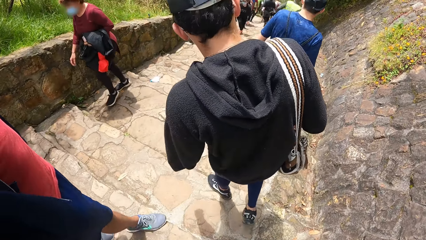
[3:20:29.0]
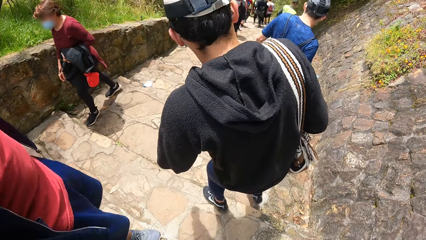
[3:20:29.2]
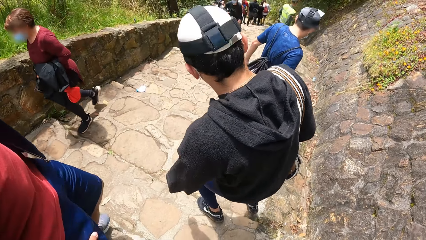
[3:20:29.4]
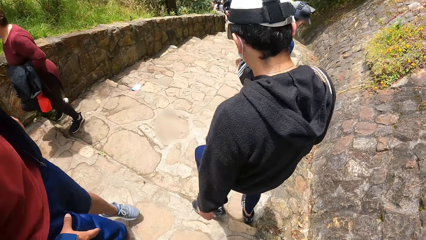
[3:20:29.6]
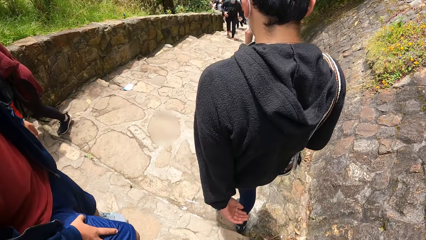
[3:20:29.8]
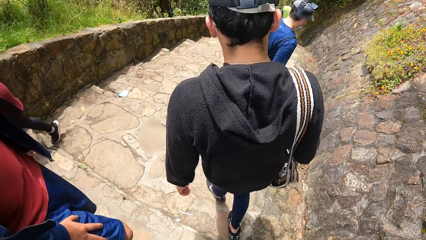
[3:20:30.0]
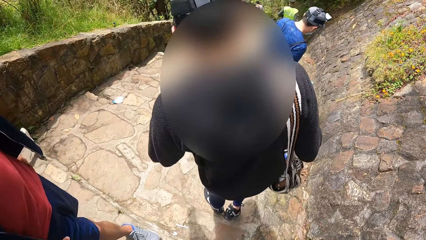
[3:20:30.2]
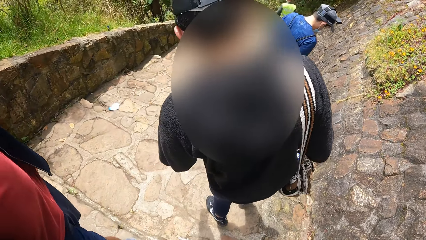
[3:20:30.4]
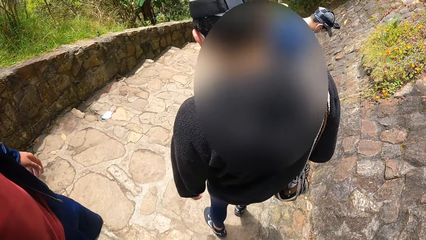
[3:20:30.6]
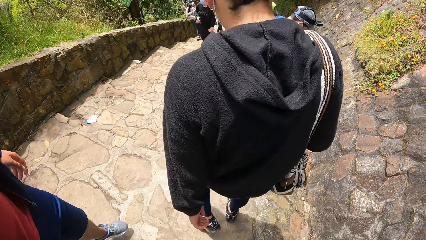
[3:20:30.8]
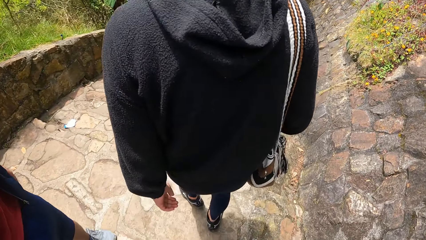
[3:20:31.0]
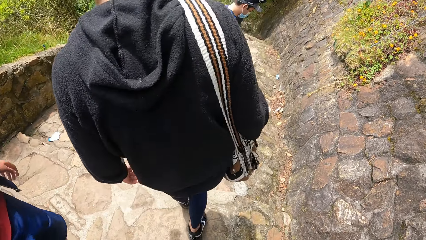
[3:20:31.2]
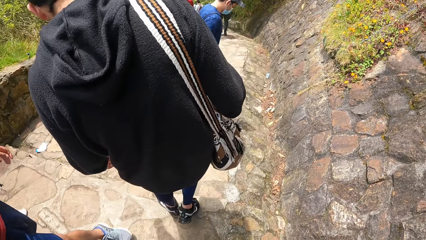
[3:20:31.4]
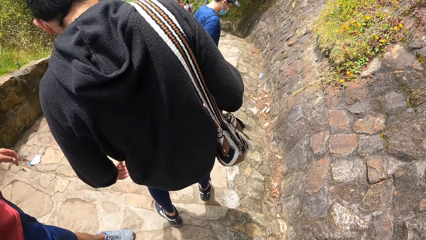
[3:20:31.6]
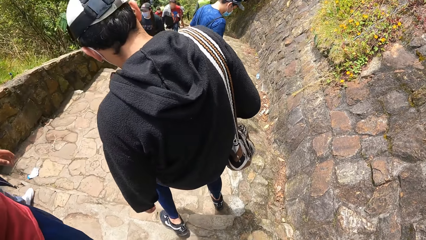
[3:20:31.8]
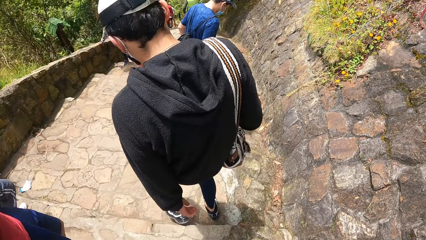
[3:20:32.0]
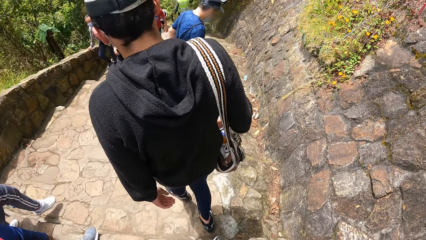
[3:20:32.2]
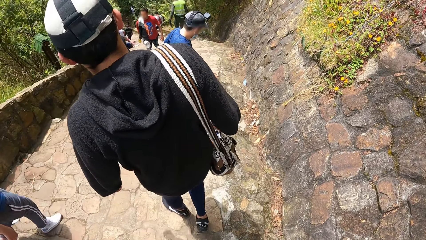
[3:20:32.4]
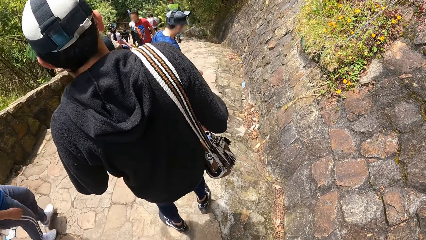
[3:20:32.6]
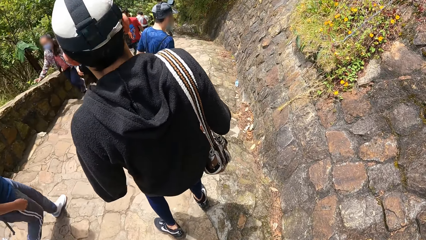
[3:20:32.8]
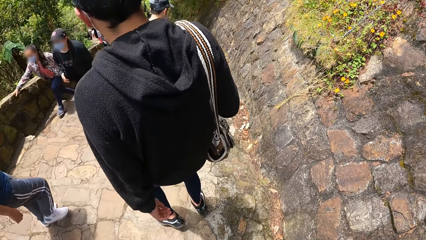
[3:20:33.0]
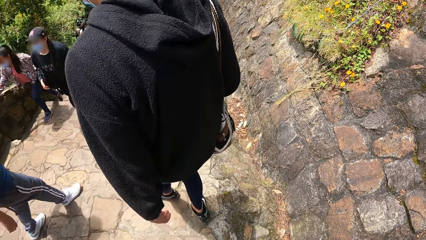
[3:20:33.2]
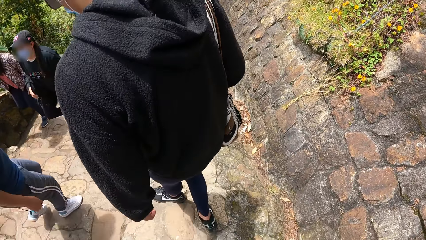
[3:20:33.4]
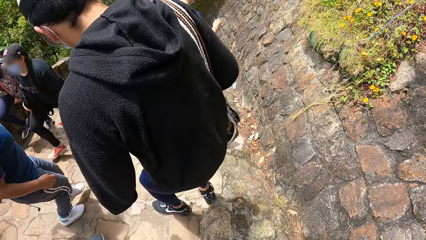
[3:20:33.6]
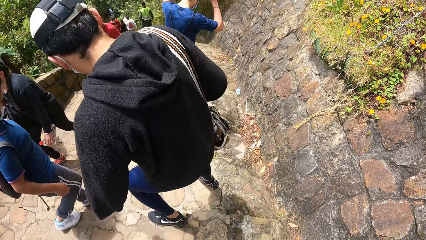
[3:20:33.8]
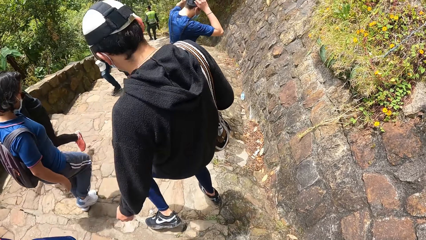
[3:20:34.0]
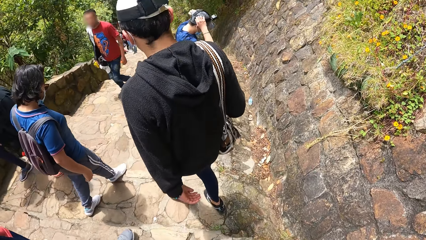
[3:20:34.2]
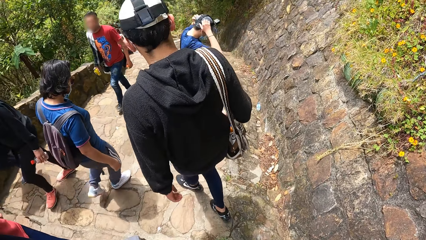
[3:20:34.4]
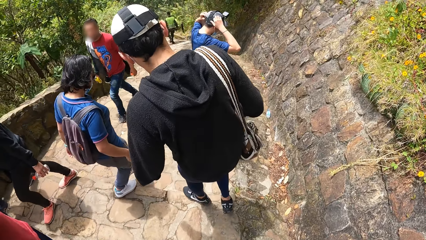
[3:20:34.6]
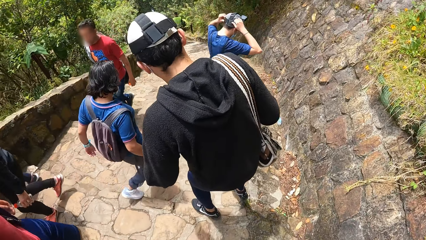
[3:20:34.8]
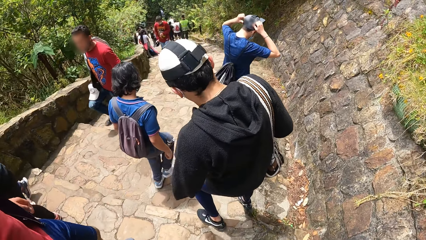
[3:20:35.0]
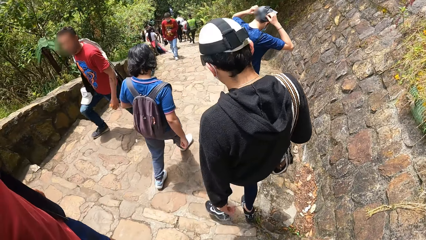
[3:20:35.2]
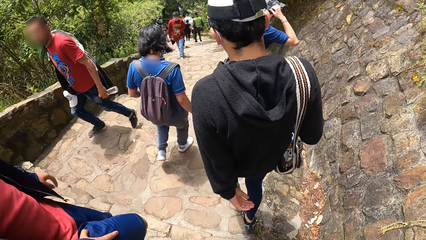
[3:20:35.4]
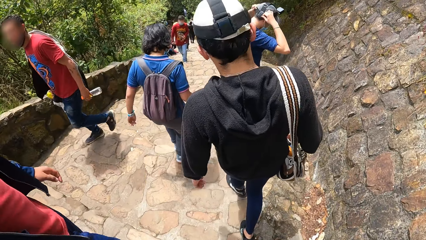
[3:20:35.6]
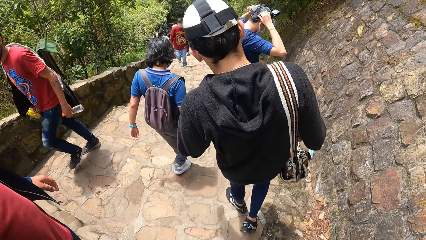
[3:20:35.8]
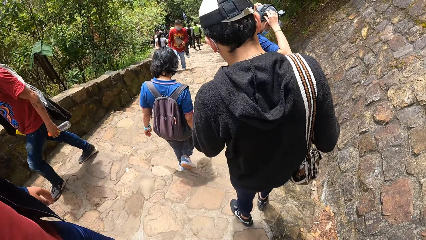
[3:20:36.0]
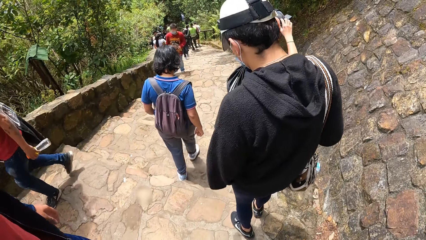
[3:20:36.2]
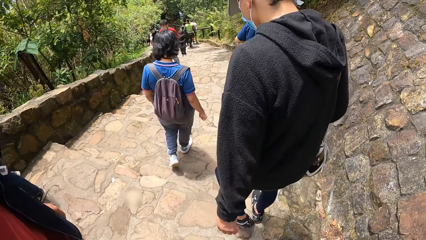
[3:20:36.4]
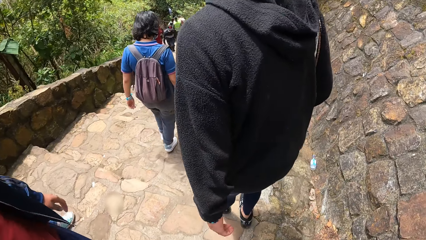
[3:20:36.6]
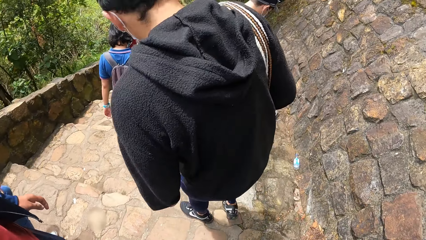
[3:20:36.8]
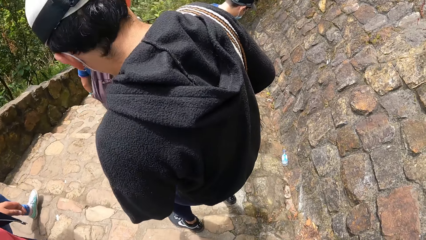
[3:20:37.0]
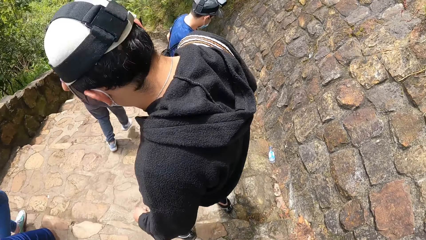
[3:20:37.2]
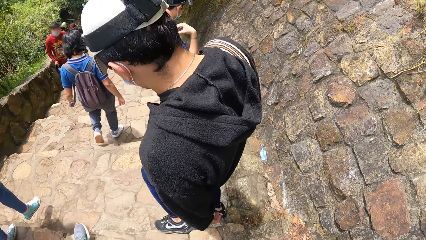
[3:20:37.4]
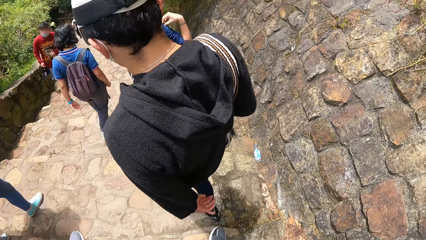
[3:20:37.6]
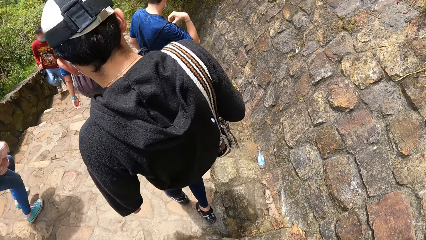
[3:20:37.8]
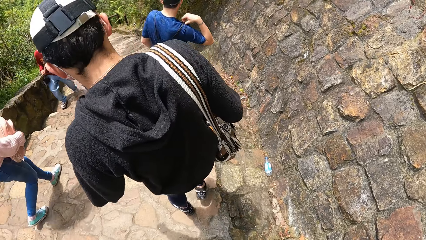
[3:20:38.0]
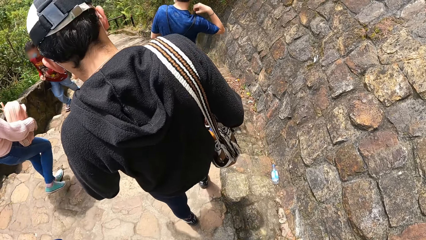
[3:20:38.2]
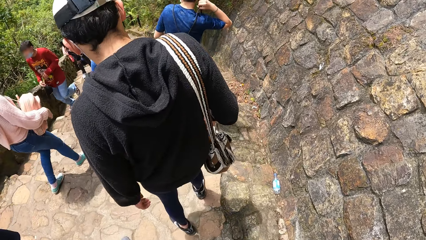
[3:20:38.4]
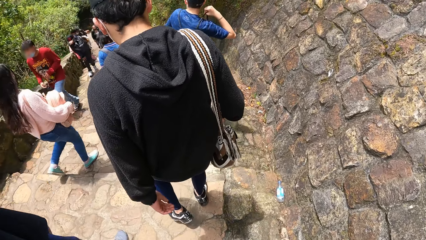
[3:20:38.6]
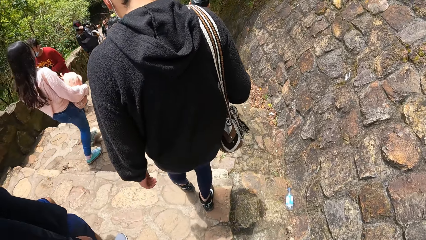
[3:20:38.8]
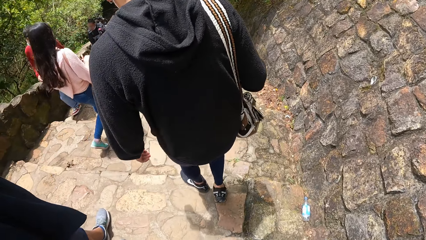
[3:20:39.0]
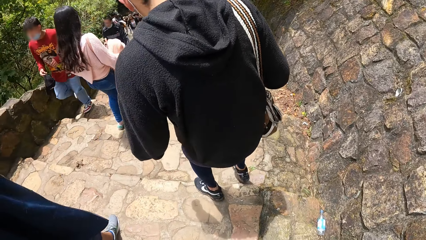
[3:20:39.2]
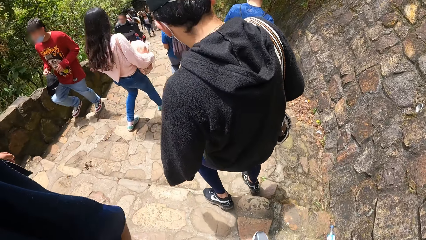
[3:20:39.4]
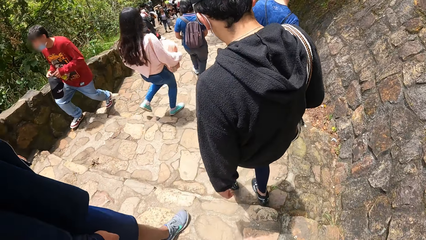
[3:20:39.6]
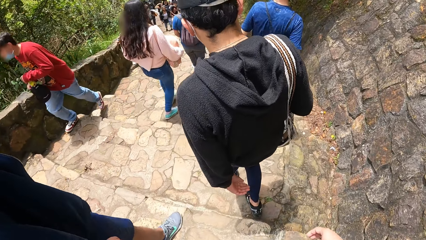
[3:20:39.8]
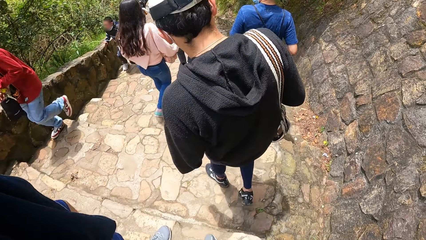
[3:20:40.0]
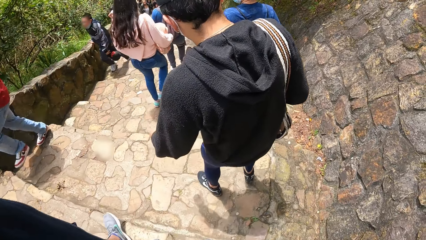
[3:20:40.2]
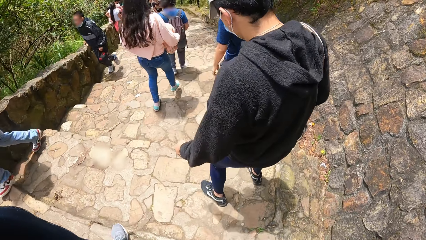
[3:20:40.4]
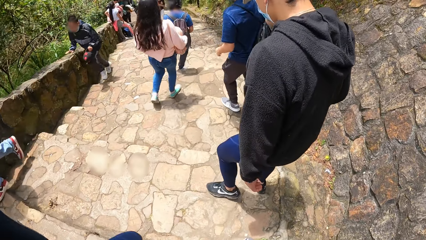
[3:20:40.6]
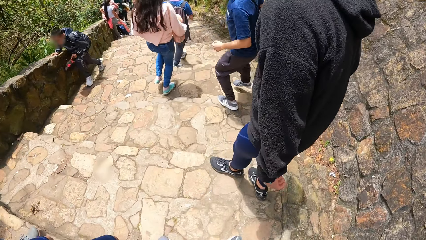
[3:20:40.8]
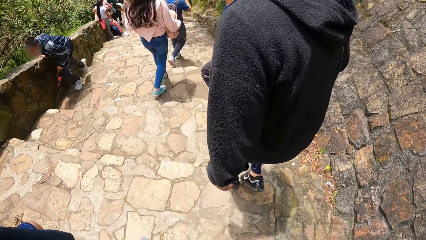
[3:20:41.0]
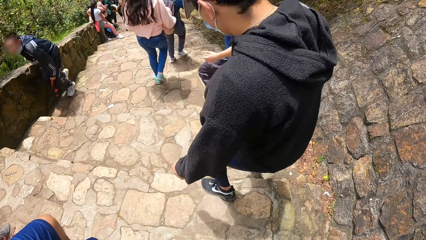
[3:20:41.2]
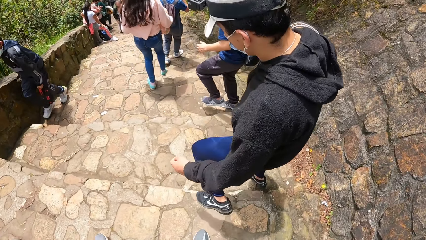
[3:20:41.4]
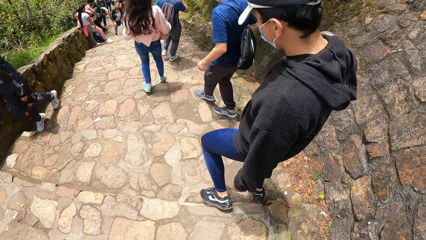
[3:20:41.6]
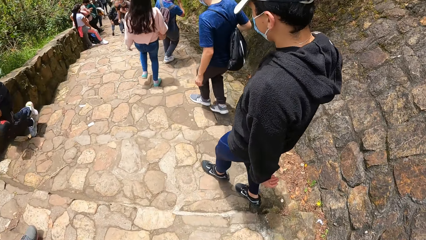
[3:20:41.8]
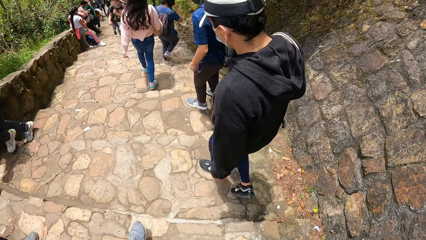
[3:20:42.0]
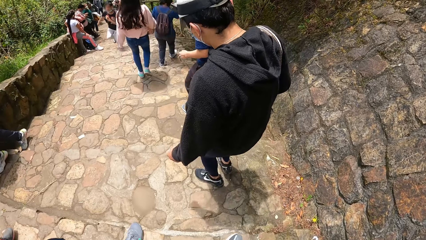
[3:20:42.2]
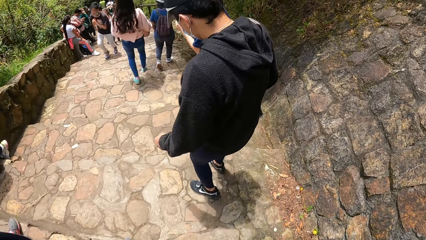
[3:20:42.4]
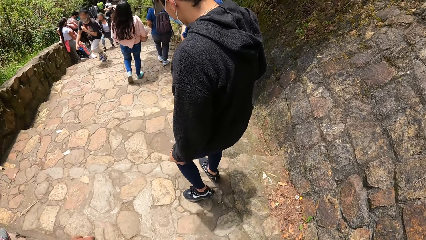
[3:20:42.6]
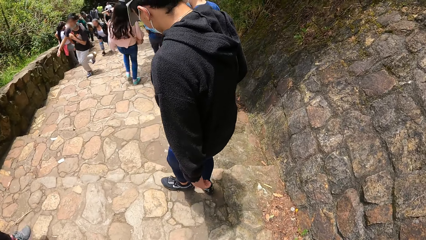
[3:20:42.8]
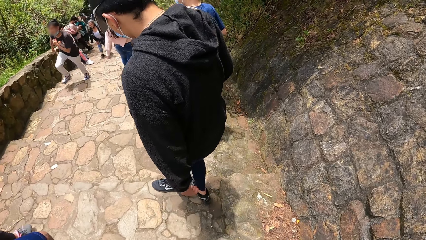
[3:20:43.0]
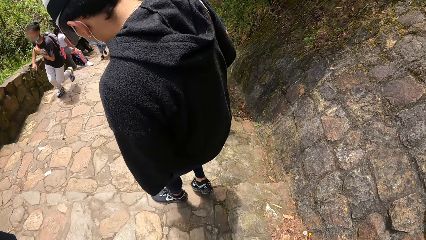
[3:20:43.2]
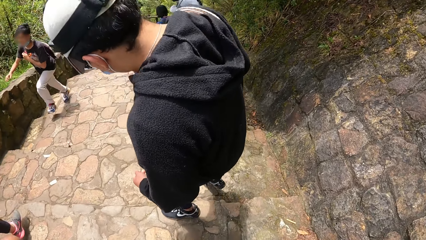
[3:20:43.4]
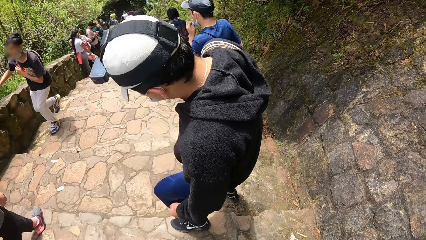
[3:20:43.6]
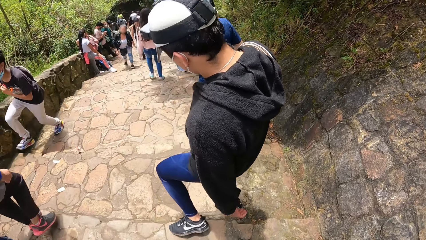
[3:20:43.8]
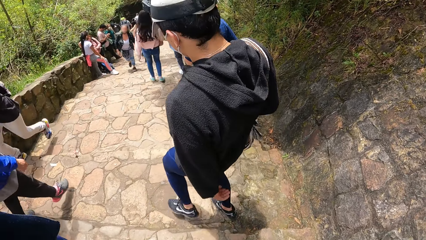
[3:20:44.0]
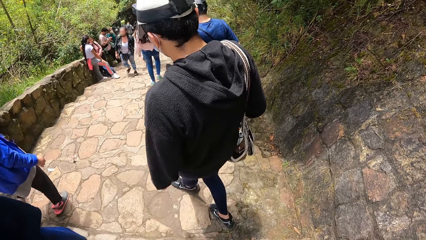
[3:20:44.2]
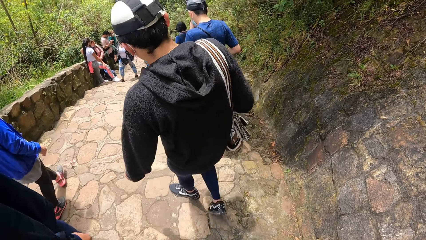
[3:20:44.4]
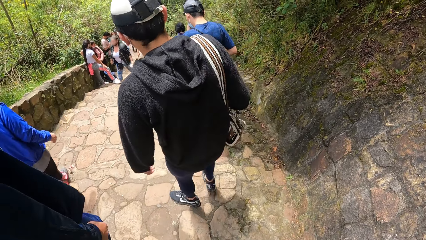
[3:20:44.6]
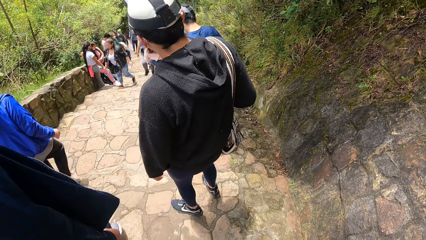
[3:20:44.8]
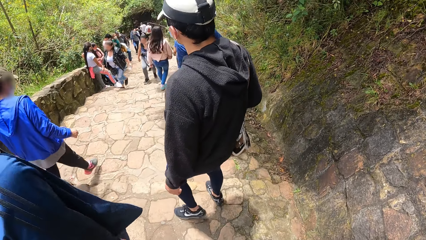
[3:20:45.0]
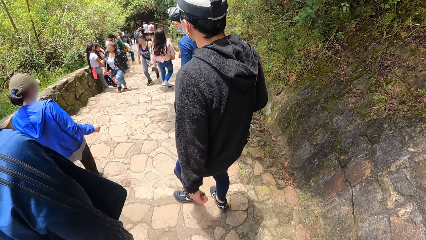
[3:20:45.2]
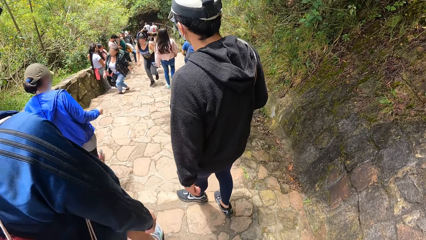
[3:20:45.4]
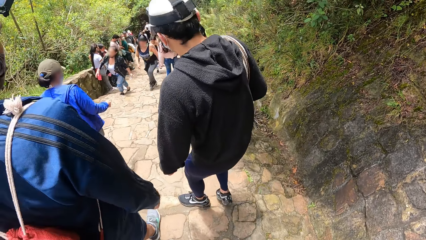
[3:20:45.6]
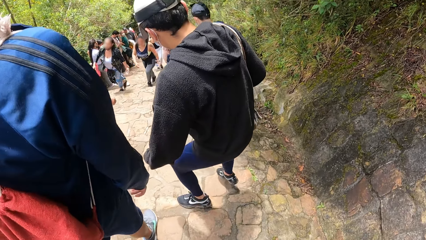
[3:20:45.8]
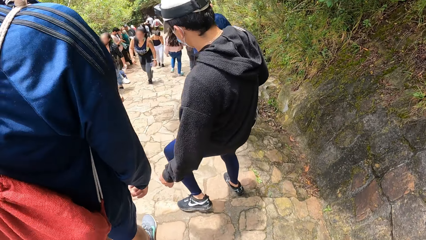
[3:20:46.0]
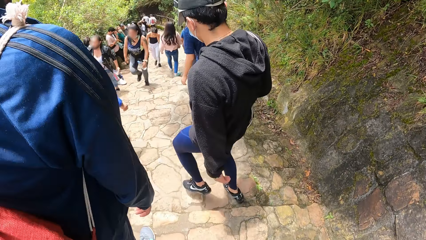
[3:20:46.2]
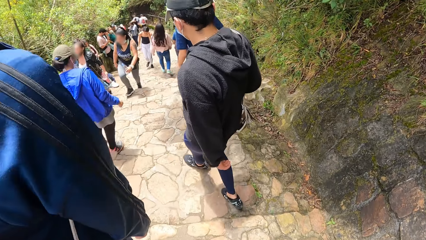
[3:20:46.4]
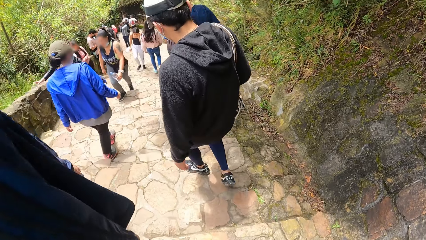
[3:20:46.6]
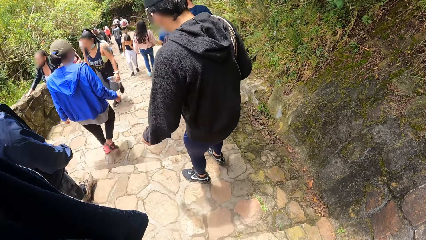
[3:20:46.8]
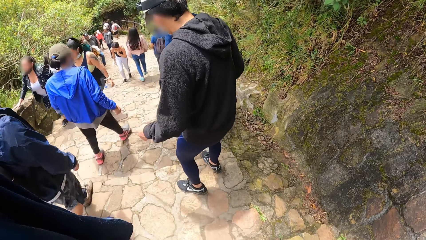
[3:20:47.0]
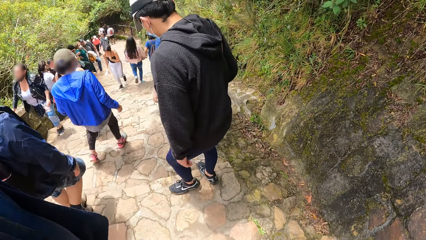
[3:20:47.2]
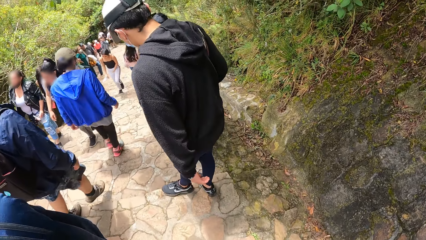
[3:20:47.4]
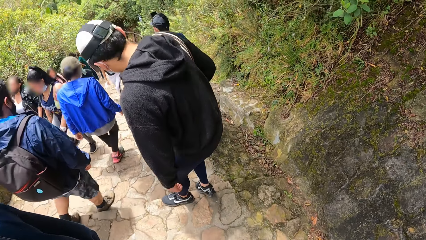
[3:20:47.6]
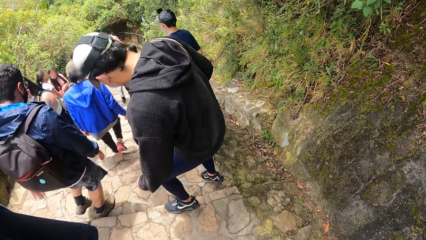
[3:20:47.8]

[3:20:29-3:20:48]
A man adjusts the camera on his head with his hands. The man adjusts the bag on his back with his right hand. The man adjusts the nose mask on his face with his left hand.
